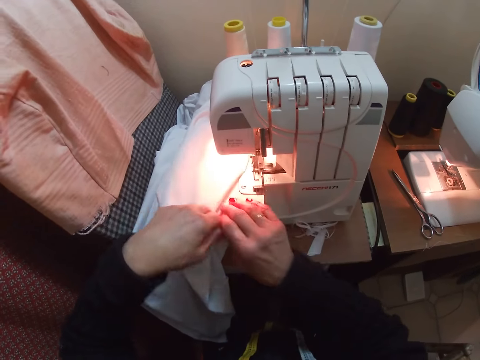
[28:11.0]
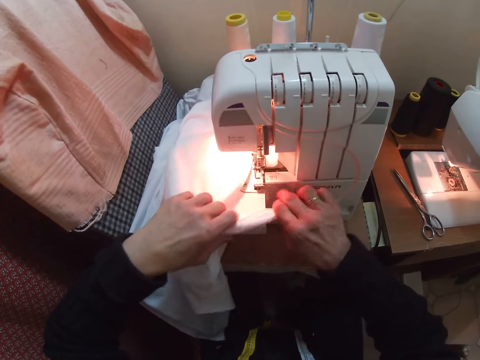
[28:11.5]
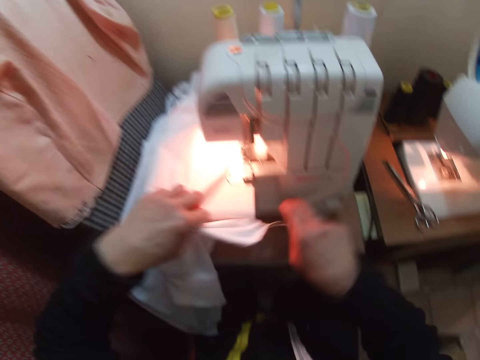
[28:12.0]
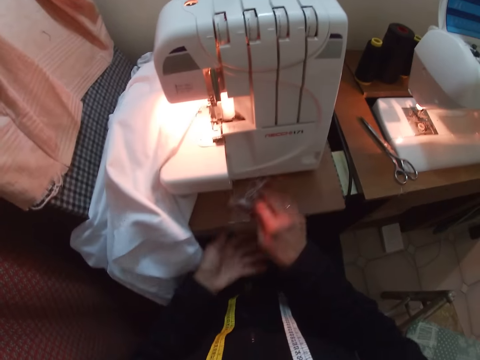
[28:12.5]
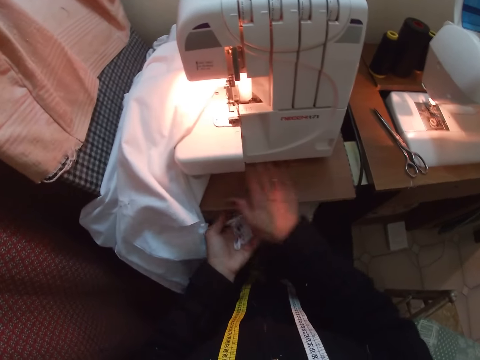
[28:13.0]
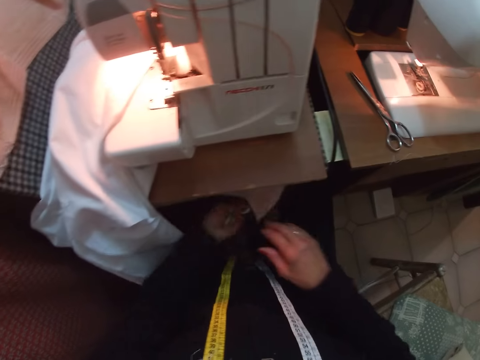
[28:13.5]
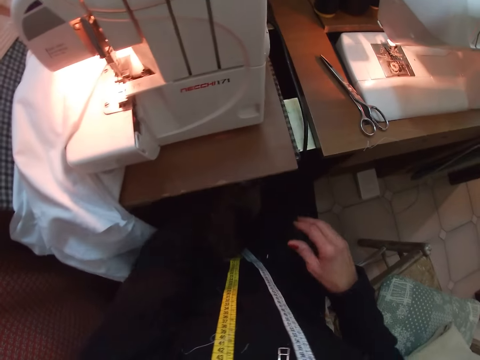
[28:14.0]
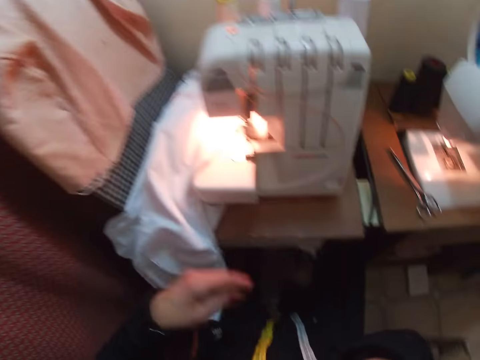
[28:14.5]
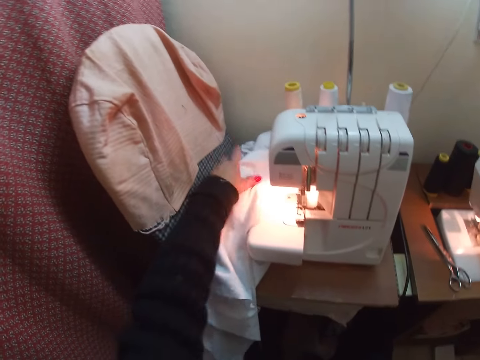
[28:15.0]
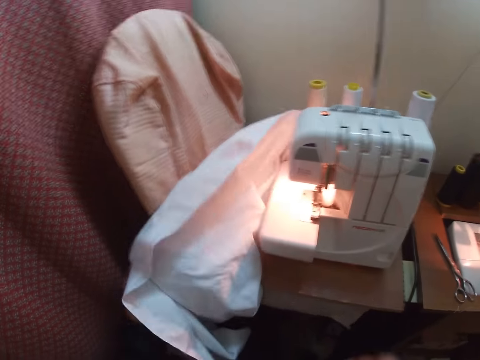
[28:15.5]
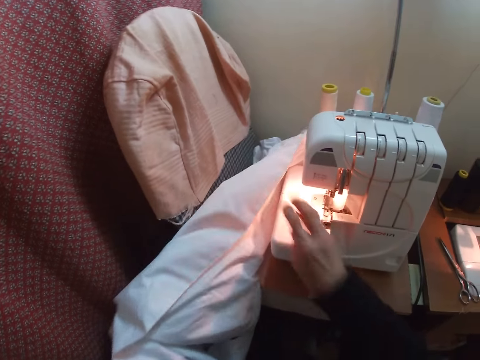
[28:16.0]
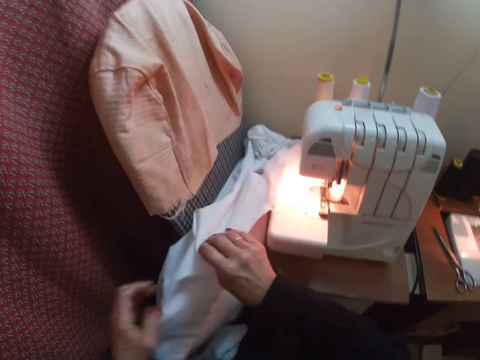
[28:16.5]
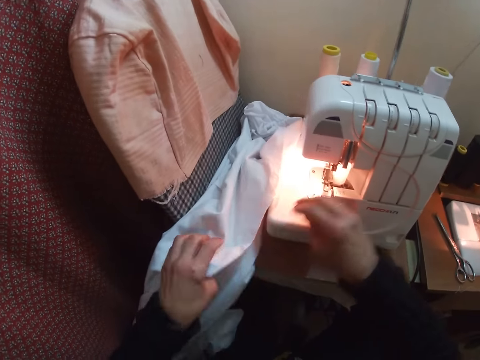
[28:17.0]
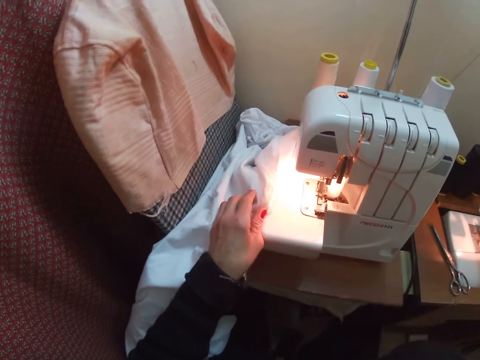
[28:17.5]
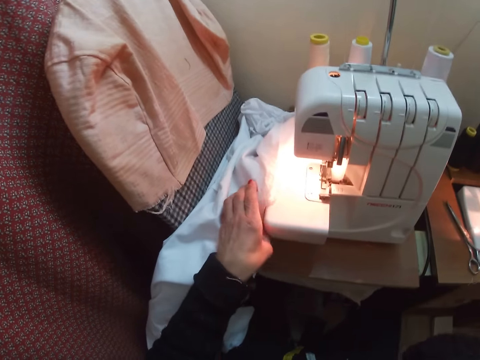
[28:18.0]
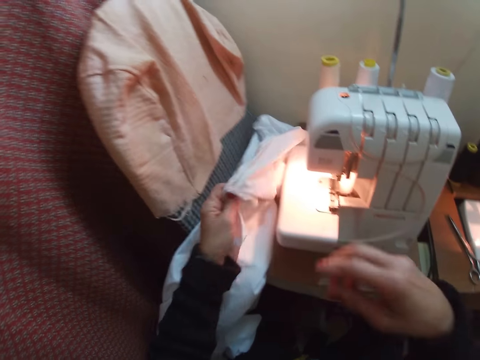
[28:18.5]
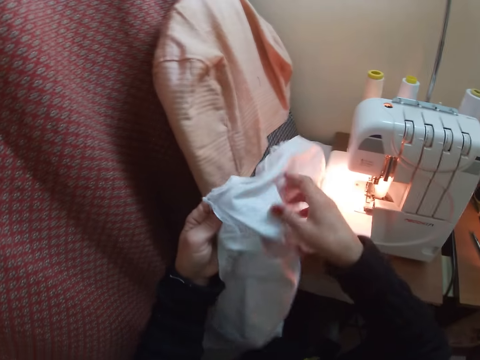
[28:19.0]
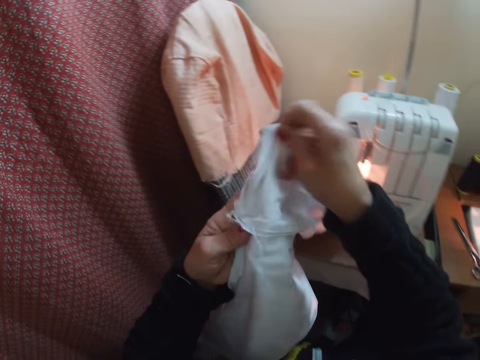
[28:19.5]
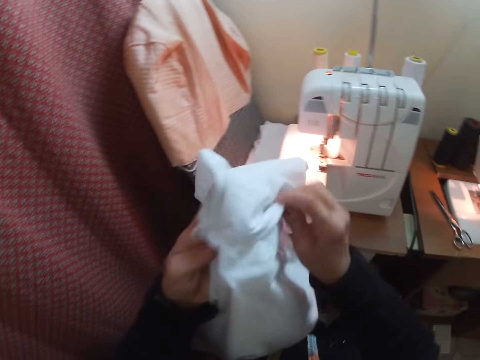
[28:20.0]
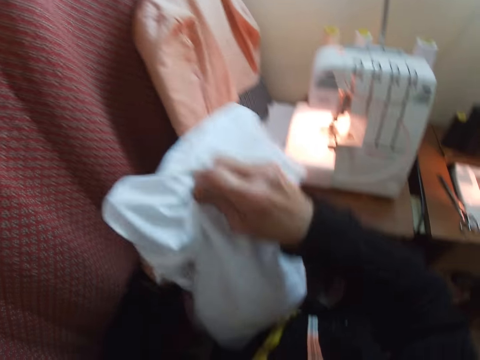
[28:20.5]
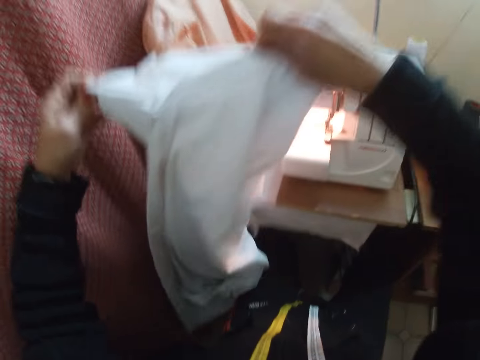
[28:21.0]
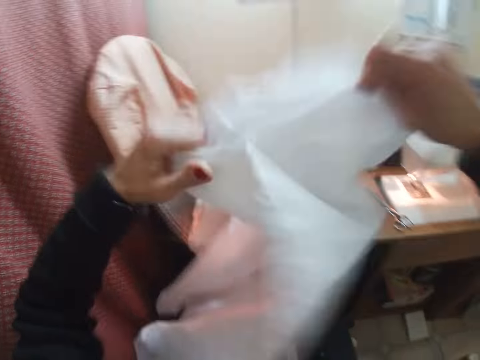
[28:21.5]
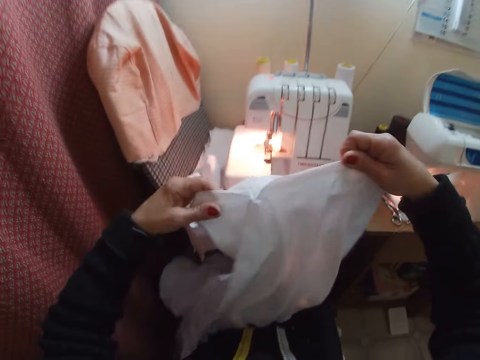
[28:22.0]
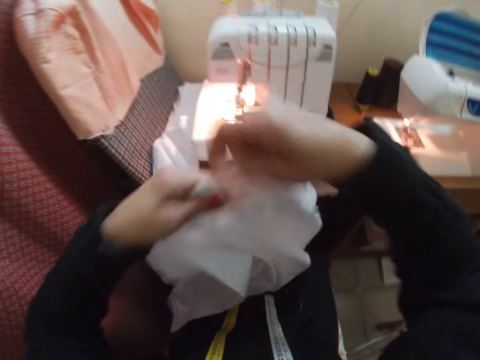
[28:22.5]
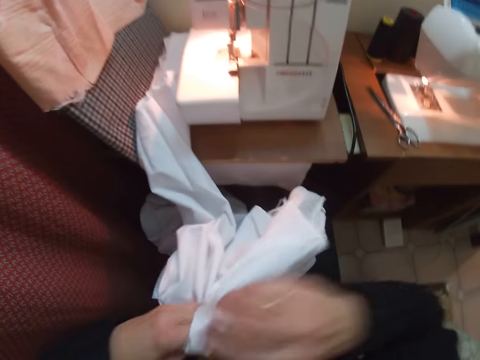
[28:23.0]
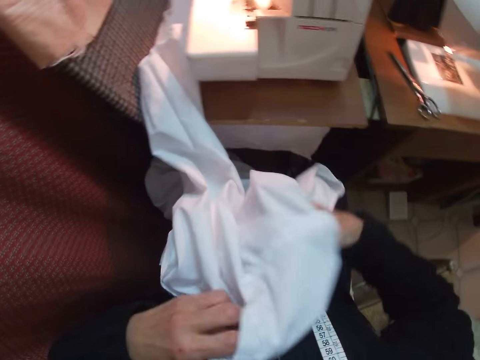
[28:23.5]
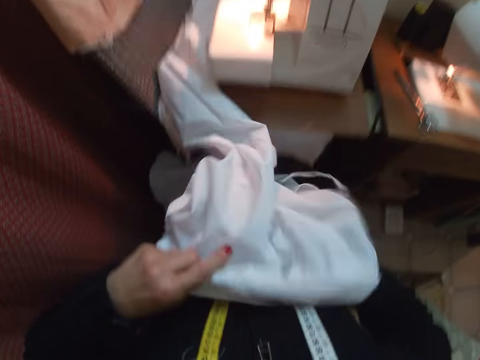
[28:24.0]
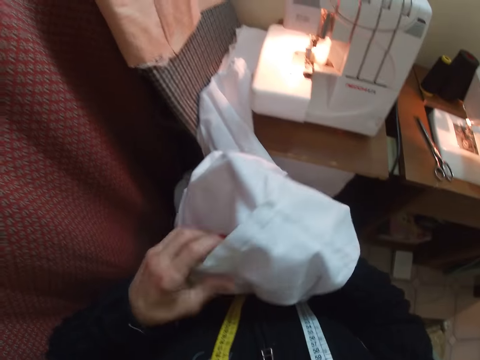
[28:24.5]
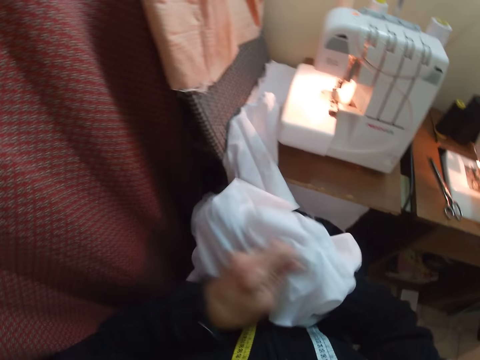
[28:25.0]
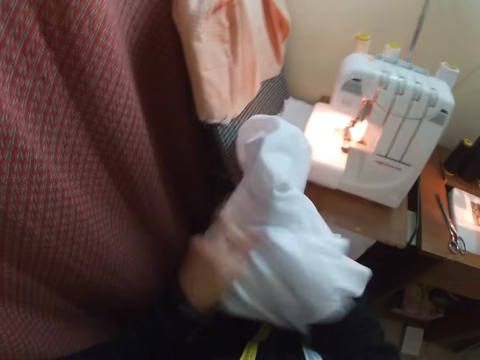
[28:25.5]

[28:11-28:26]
The camera wearer holds the cloth. They cut the thread. They remove the thread on the table top. They gather the loose cloths on the table and throw the loose cloths or threads on the ground. They pick up the cloth. They inspect the cloth. They adjust the cloth.

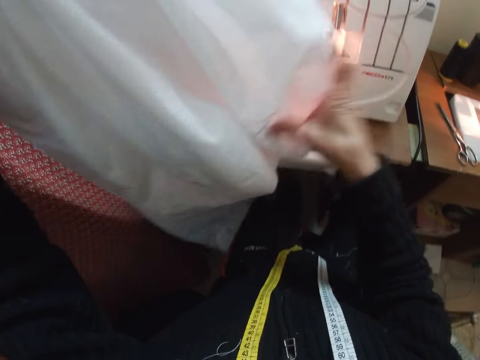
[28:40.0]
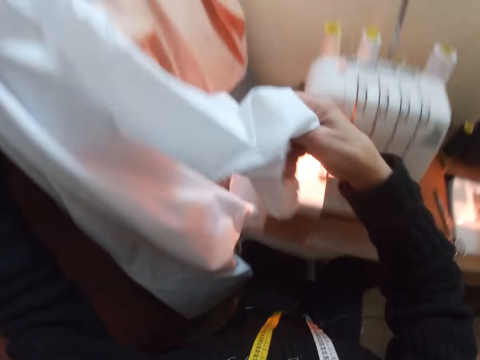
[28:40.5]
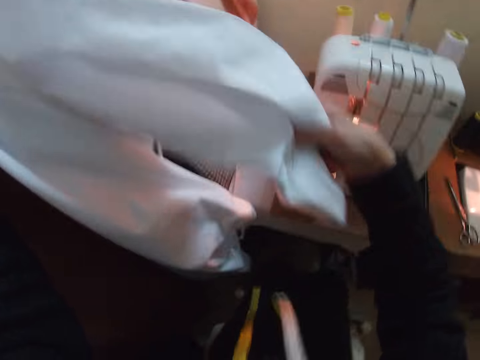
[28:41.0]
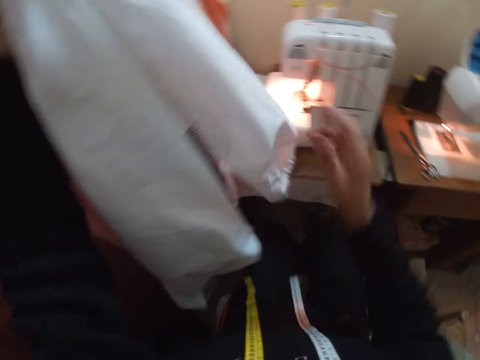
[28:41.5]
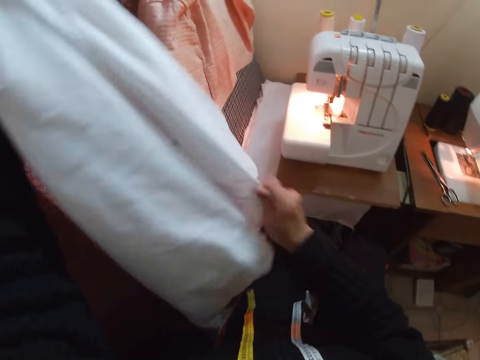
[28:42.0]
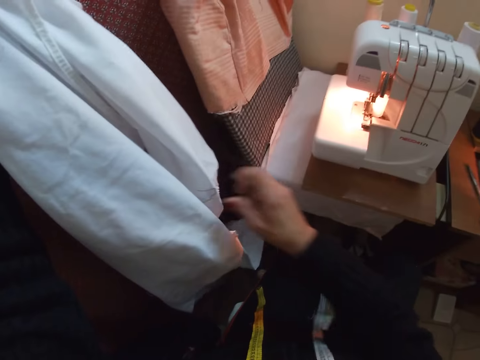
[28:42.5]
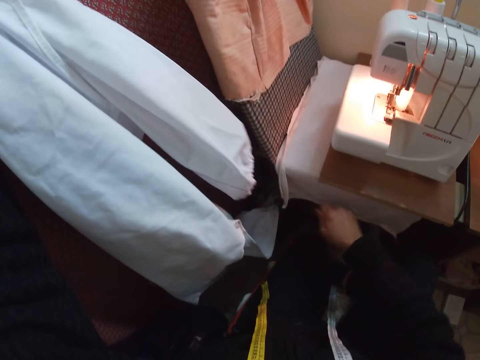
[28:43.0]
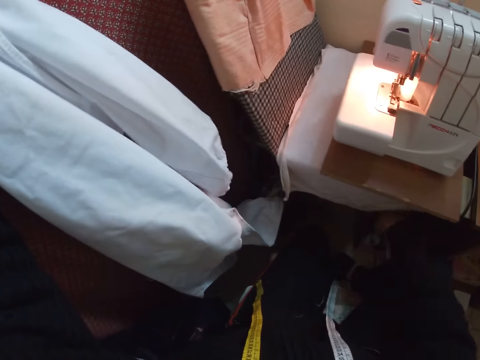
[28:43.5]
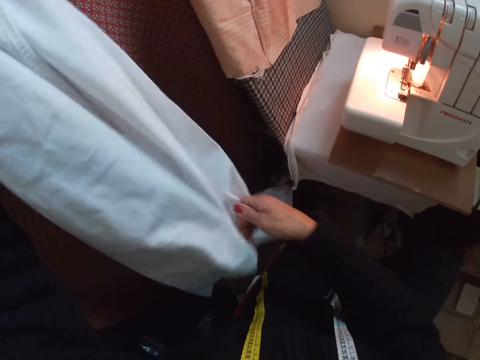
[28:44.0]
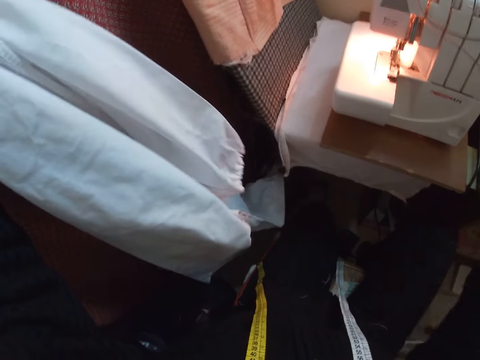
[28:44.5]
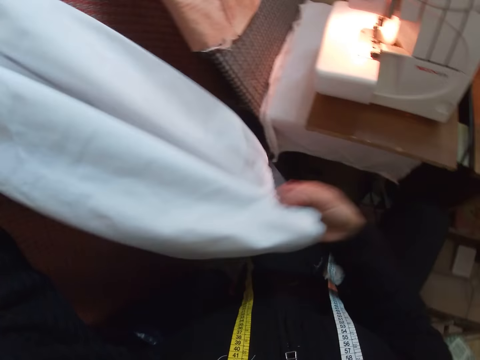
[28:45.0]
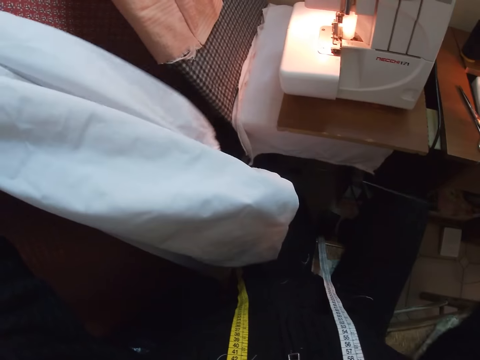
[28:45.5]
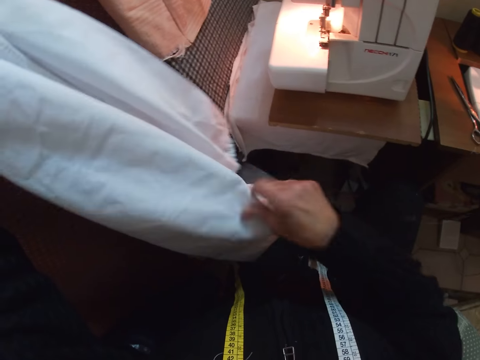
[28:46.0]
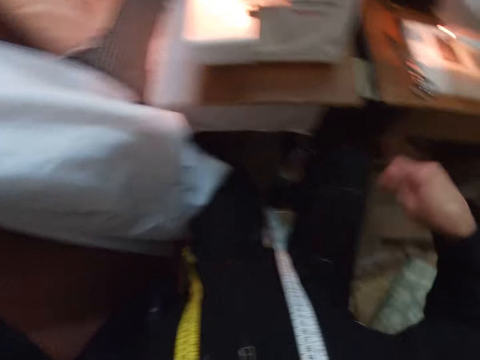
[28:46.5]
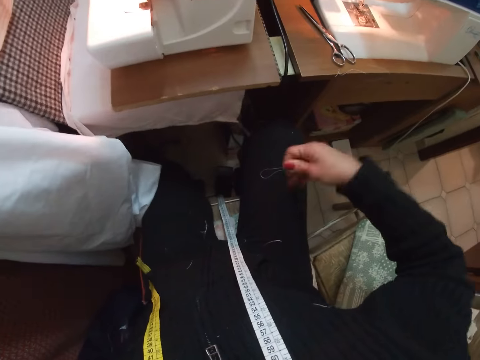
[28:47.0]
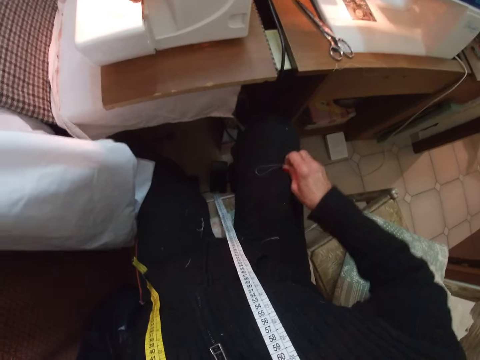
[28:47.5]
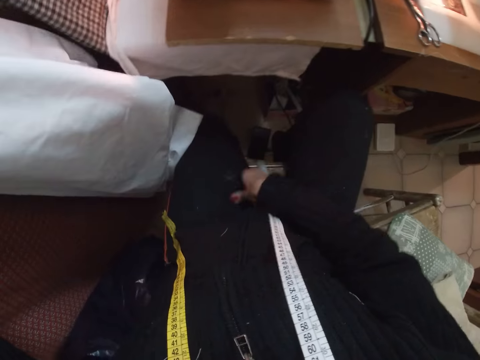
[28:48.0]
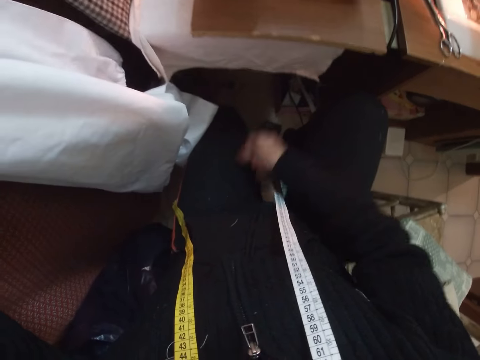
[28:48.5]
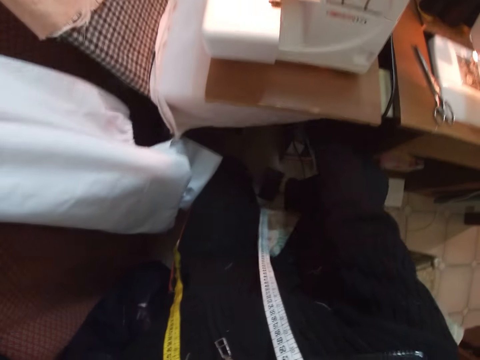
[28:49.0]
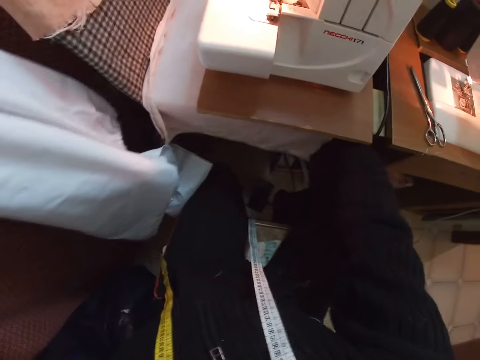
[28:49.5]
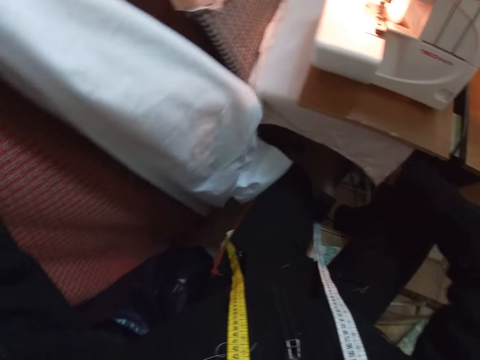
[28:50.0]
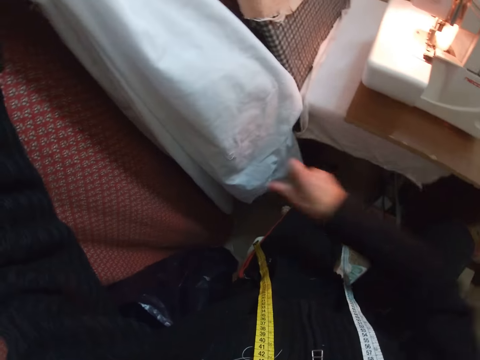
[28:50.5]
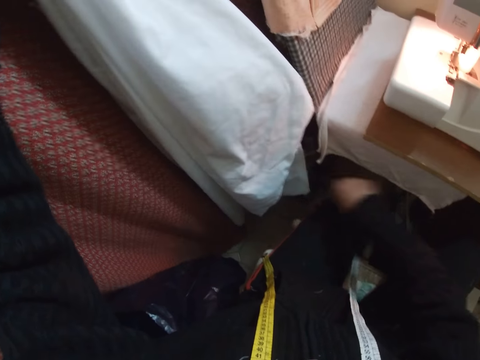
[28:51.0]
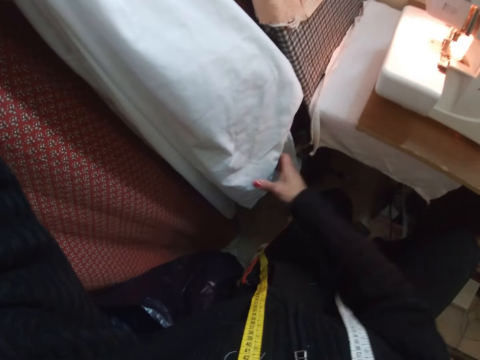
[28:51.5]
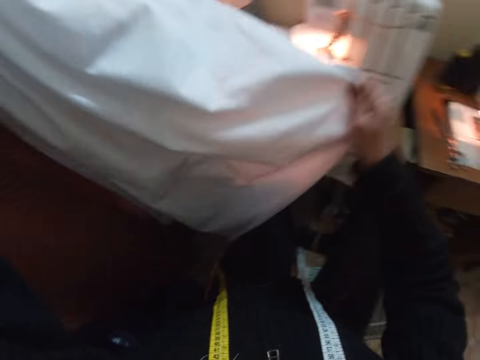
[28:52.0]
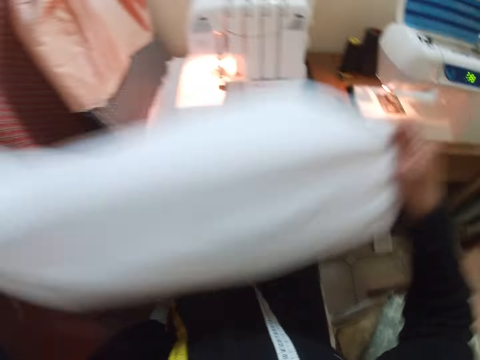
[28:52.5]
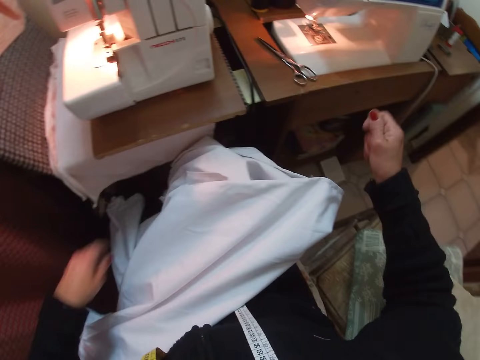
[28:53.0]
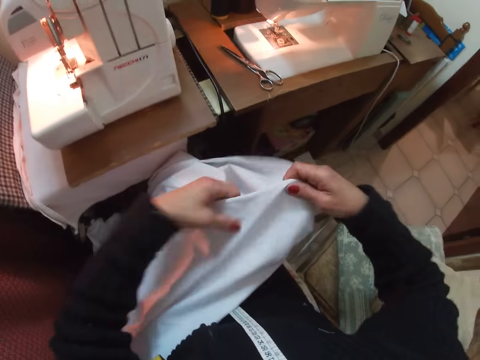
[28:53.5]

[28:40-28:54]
The camera wearer removes the loose thread on the cloth. She throws the loose thread on the ground. She removes a thread on the cloth. She holds the cloth. She adjusts the cloth. She places the cloth on her lap.
